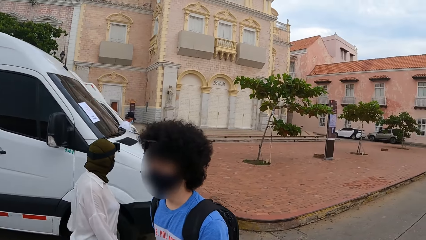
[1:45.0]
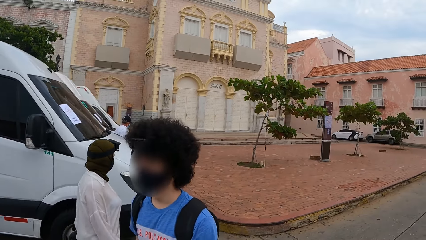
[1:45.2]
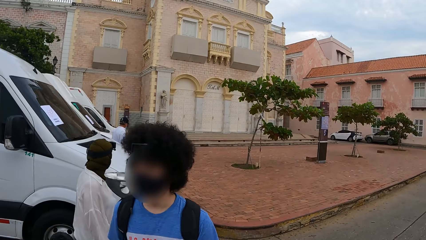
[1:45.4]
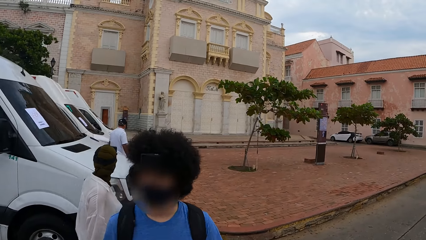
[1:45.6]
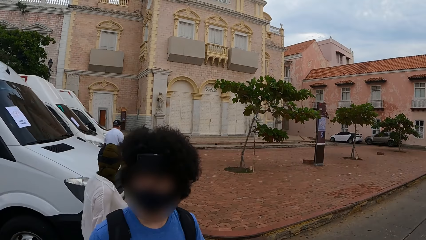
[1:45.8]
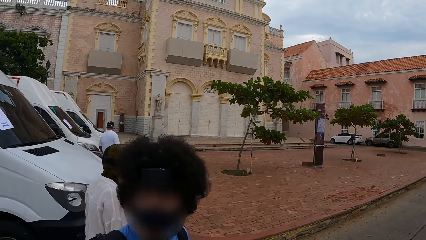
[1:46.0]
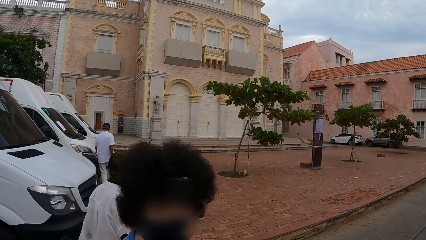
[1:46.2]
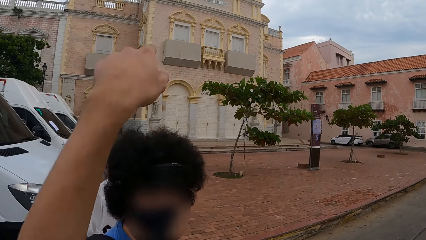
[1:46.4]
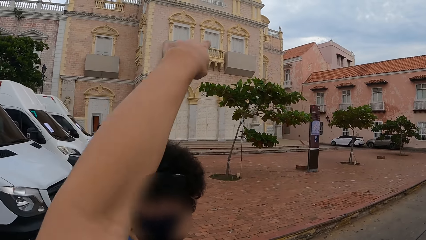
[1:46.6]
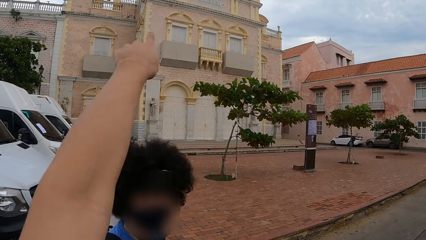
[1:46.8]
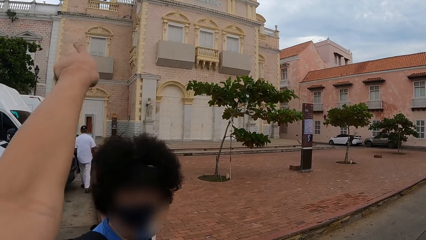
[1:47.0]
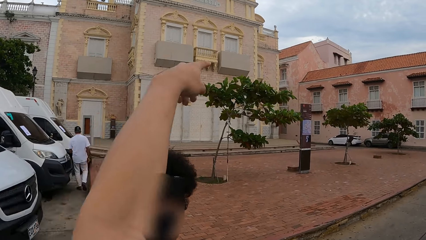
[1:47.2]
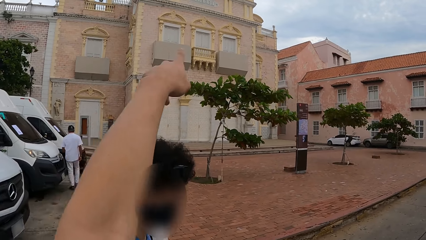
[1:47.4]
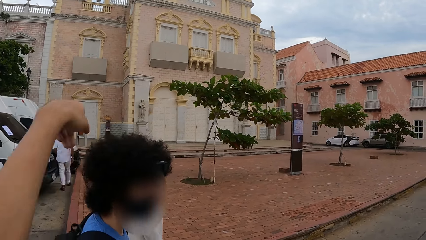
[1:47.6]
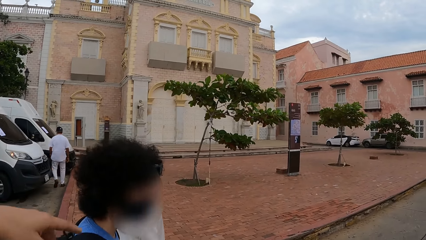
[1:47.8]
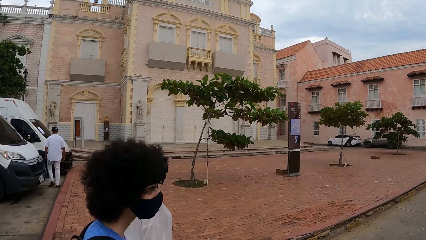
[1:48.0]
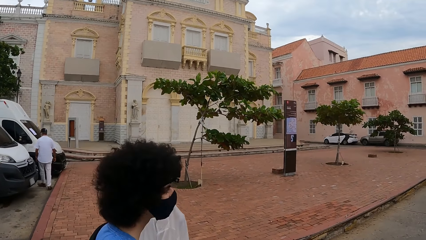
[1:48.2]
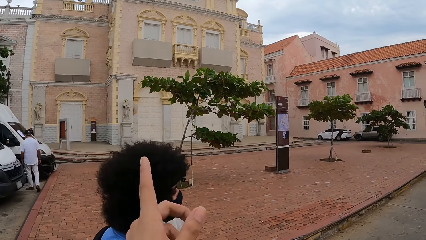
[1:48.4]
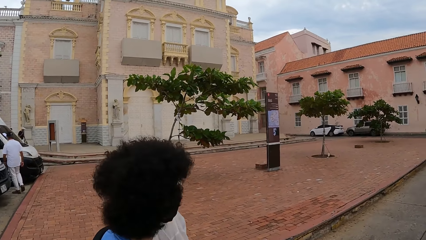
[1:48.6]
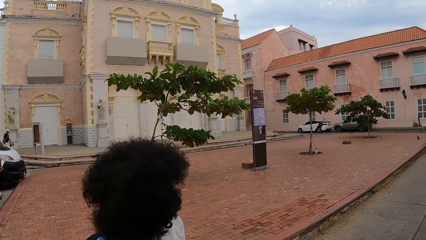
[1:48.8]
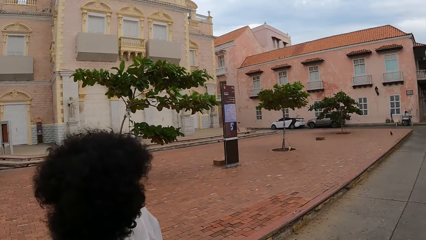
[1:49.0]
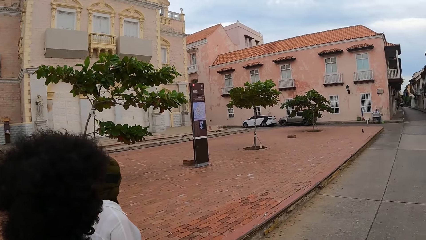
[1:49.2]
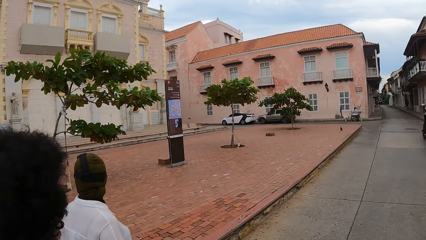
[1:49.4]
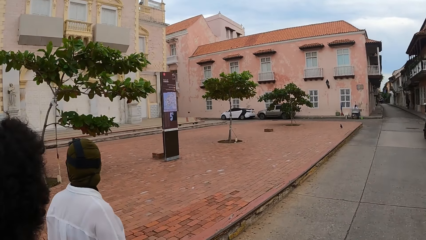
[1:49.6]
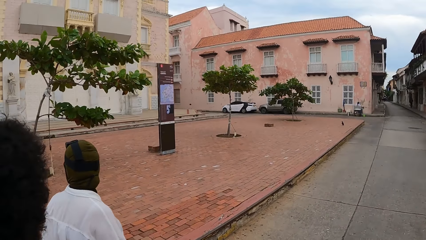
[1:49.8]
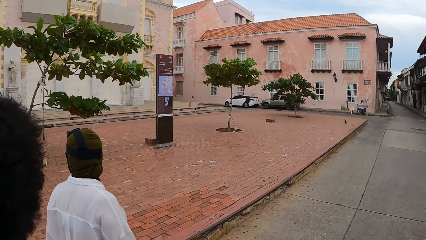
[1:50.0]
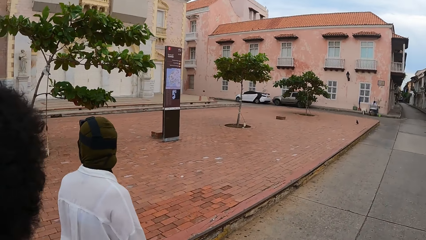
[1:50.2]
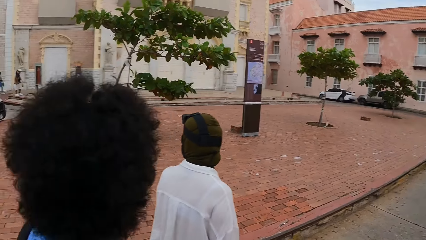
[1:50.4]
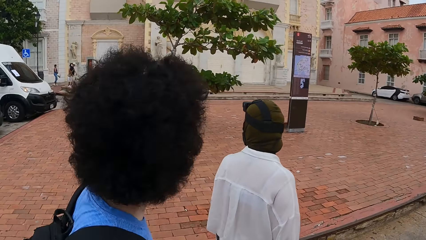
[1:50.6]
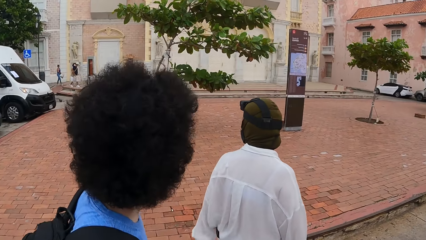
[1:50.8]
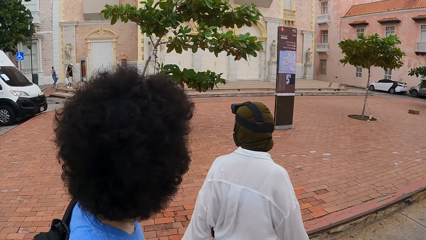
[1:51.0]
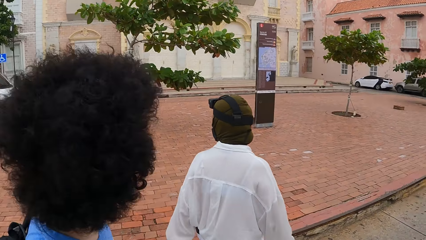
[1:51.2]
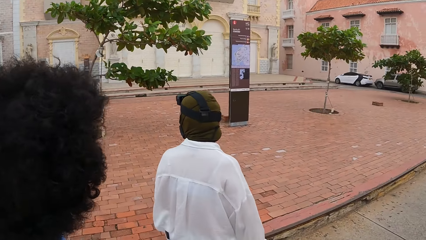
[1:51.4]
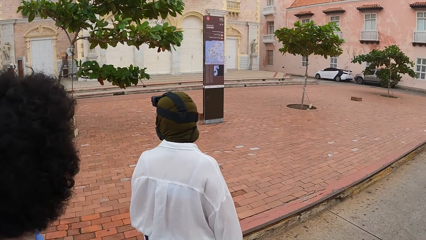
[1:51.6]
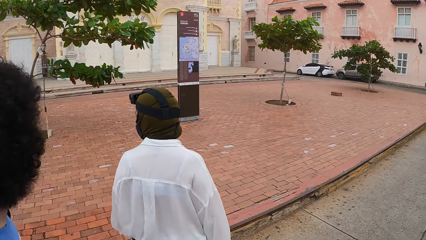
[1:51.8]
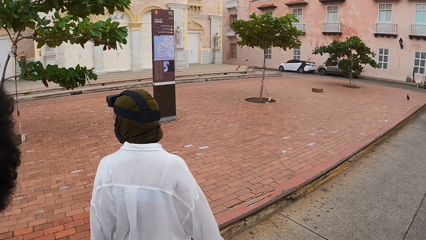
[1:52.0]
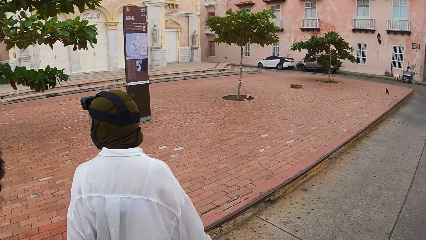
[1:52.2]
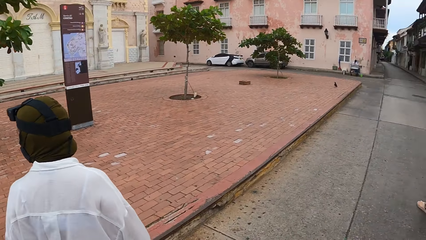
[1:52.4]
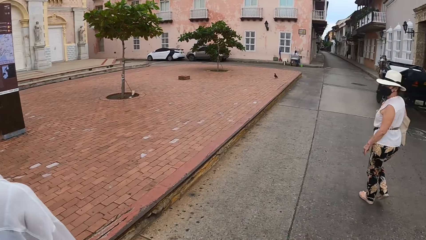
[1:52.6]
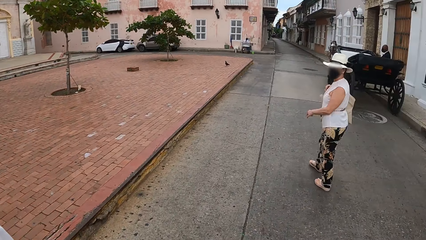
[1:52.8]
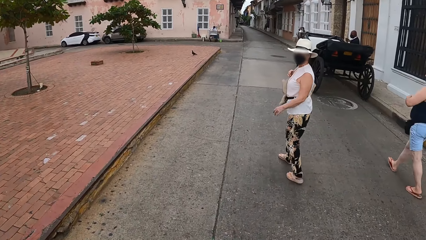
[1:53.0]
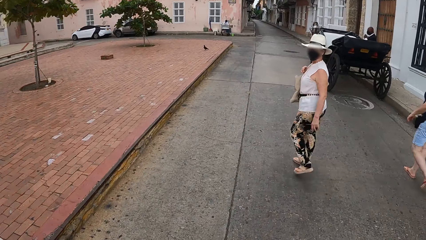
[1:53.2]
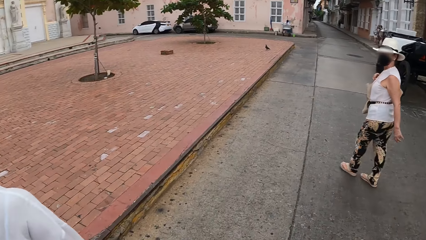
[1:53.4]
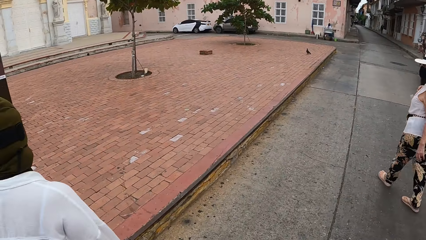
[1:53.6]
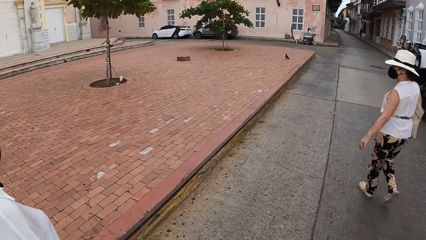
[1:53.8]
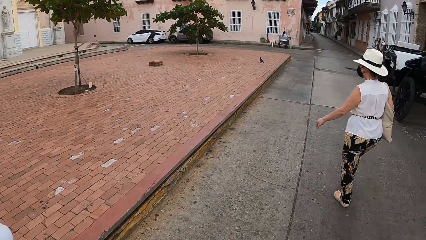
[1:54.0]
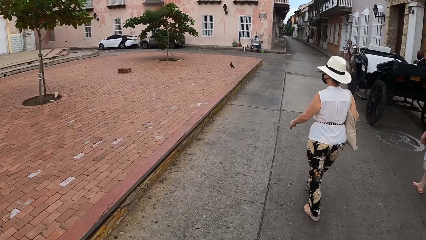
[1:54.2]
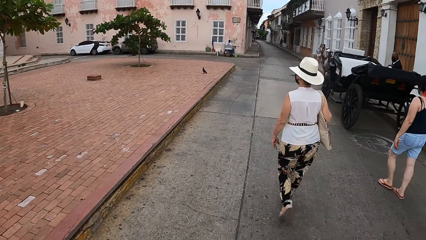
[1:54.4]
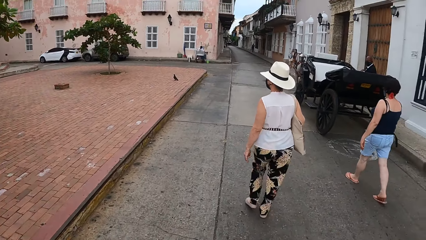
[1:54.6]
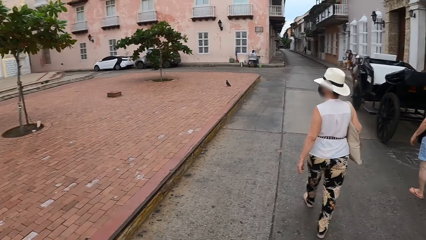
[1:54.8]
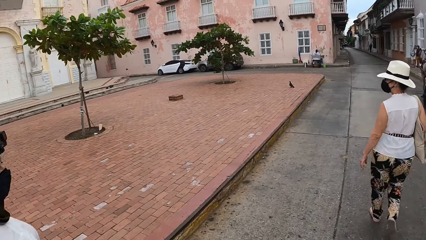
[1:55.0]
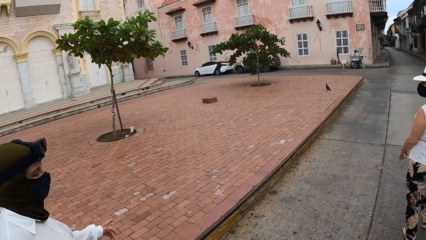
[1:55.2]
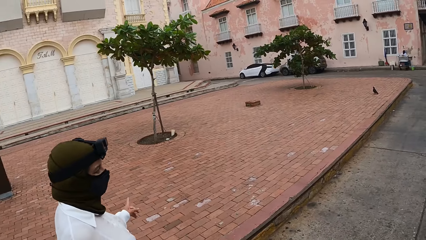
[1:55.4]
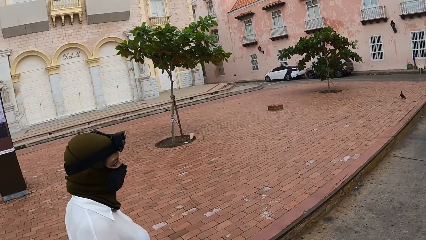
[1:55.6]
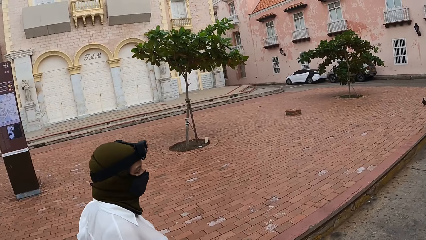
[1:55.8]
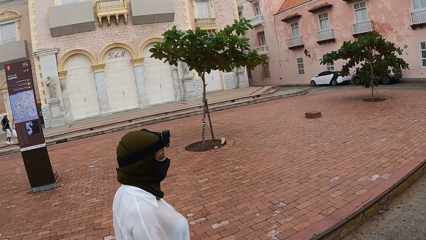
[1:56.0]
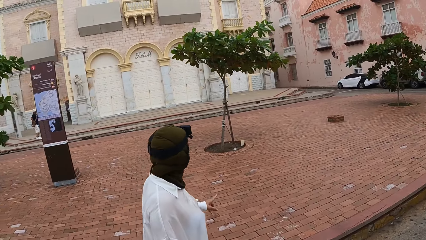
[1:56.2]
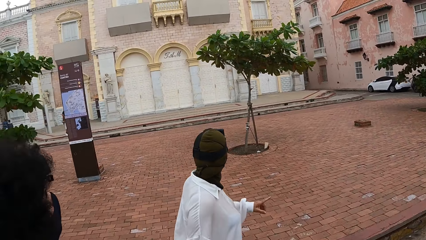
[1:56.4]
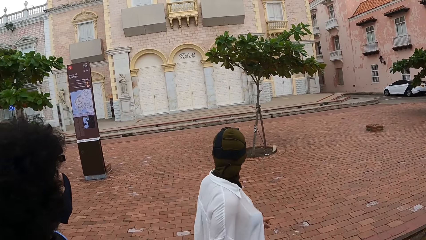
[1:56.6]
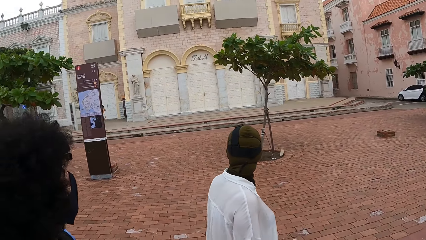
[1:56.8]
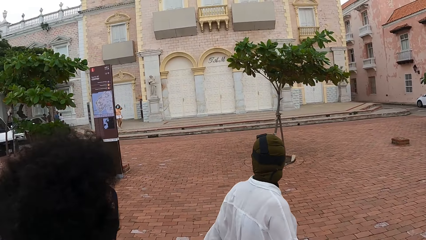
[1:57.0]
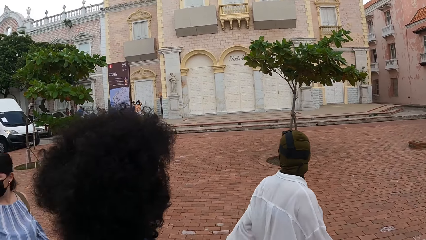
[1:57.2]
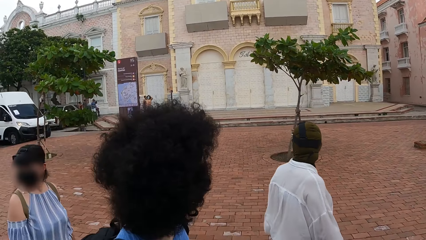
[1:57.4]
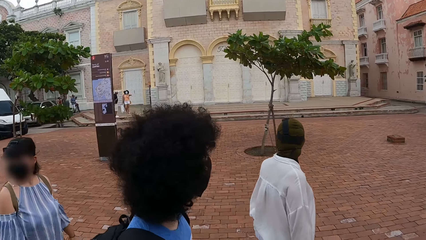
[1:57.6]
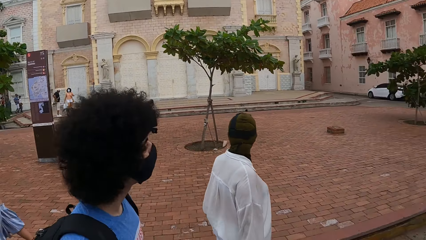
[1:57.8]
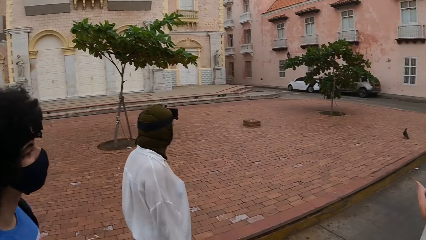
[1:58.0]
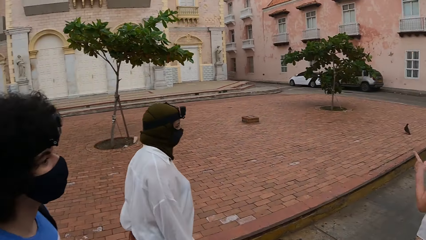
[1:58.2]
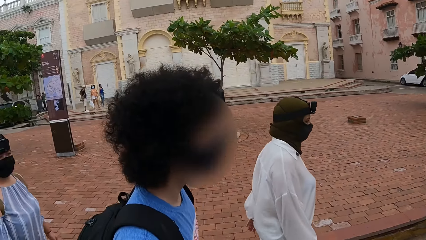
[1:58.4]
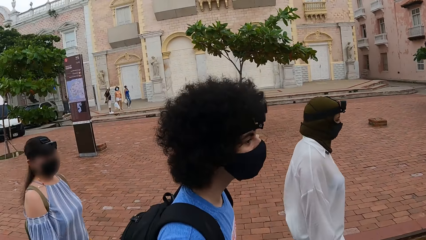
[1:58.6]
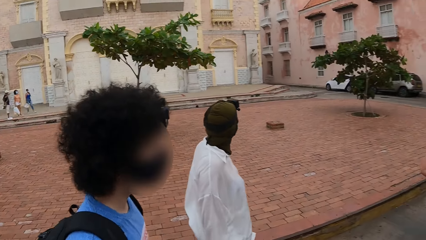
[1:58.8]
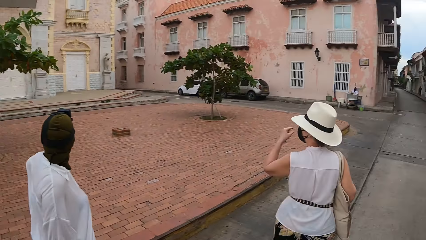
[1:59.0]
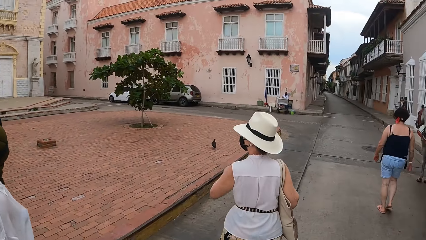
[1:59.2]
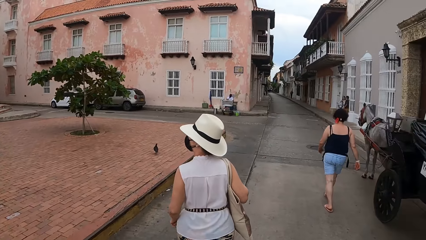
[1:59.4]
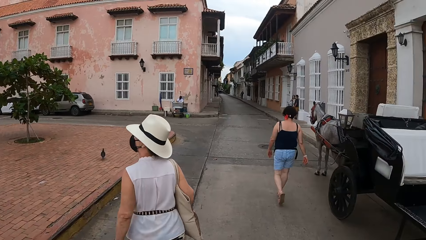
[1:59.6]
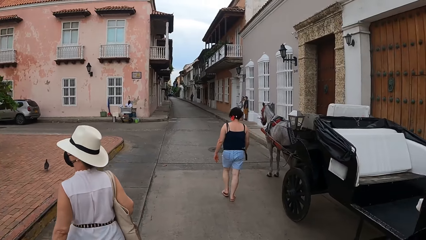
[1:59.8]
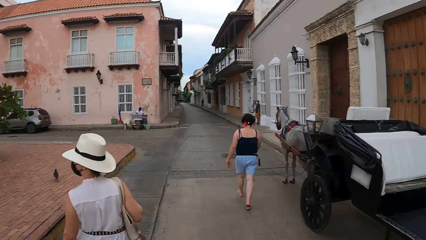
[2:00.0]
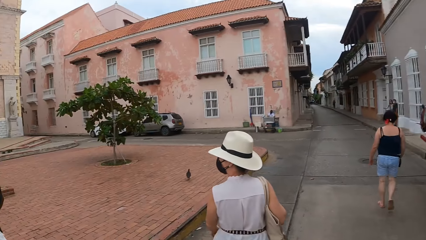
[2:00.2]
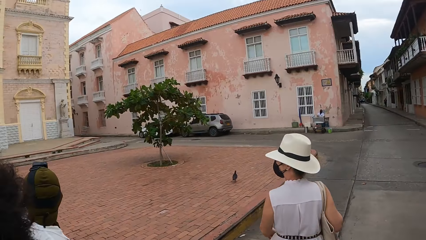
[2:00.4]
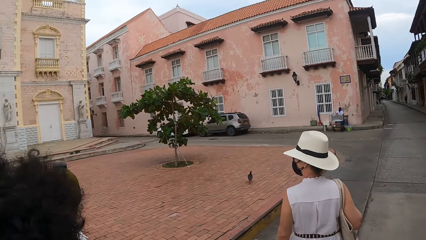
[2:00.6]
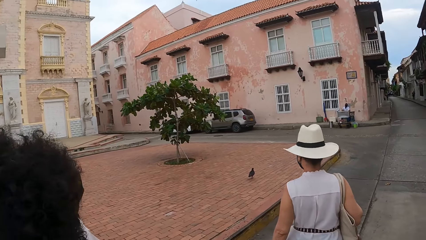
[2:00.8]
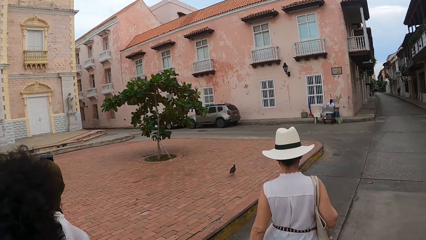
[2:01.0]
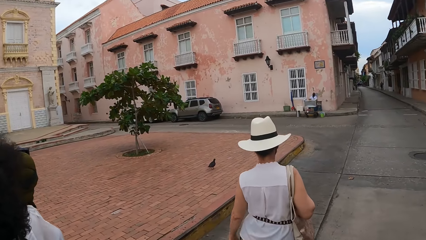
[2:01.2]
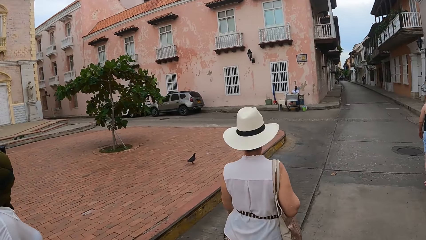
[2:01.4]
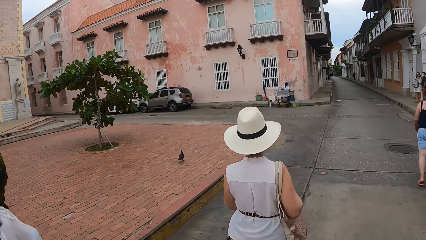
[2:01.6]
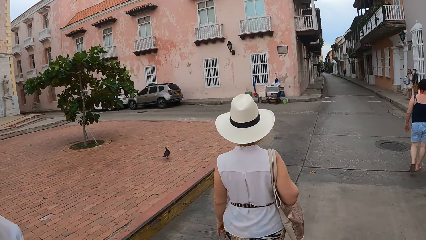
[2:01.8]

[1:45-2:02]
A woman moves the hand. The camera wearer points to the other side. The woman puts the hand down. The camera wearer puts down his hand. The woman moves the hand. The camera wearer gestures with his hand. The woman puts the hand down. A man walks. The camera wearer looks at the buildings.
